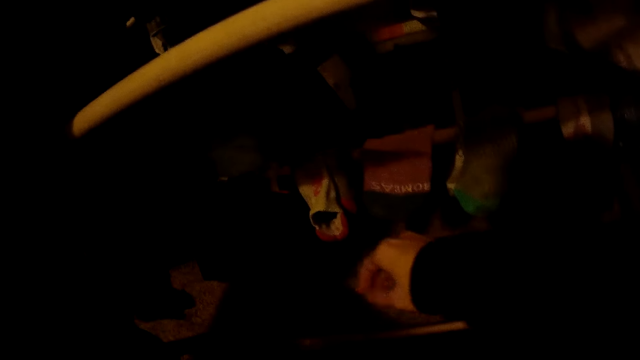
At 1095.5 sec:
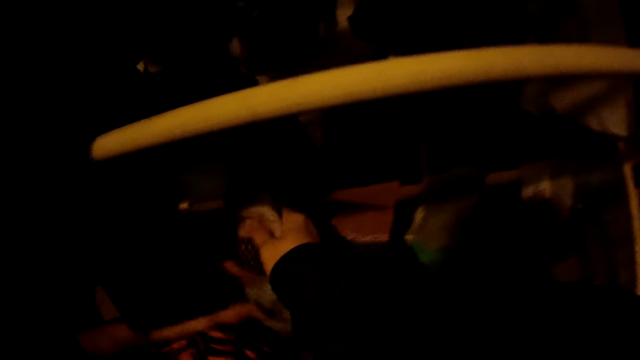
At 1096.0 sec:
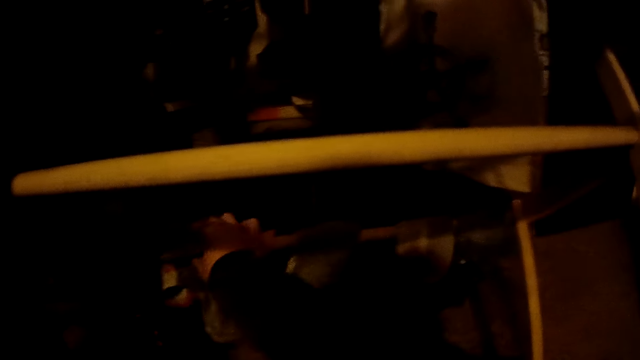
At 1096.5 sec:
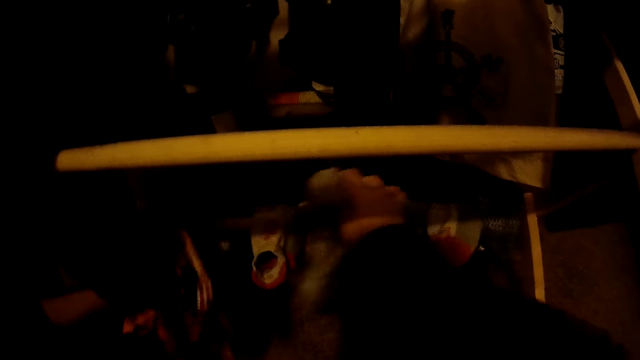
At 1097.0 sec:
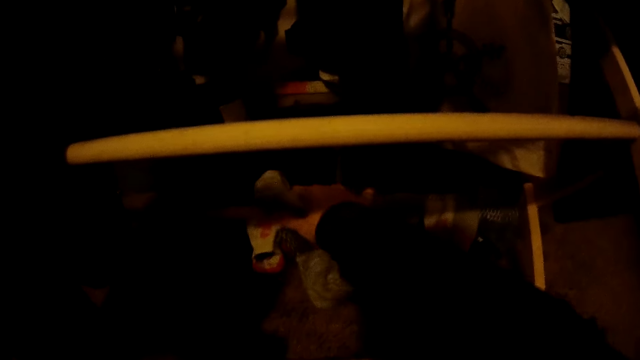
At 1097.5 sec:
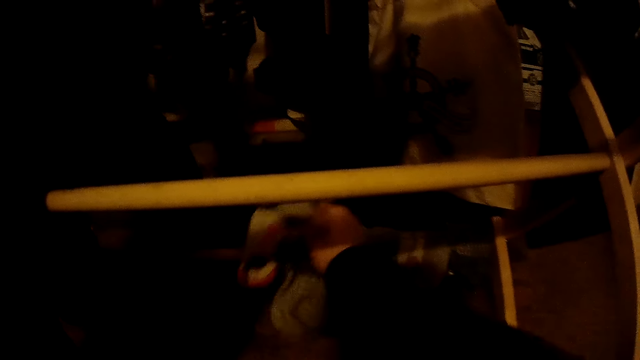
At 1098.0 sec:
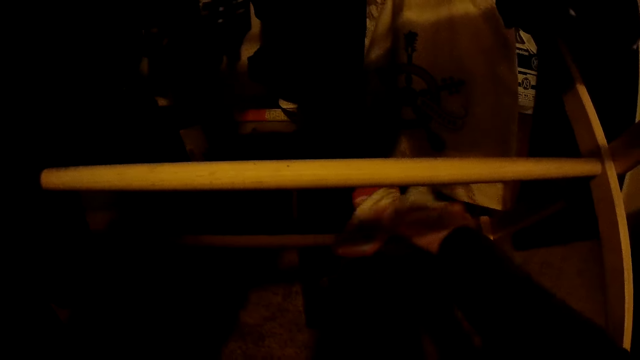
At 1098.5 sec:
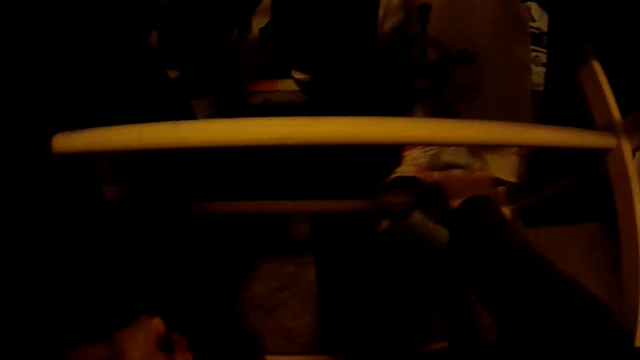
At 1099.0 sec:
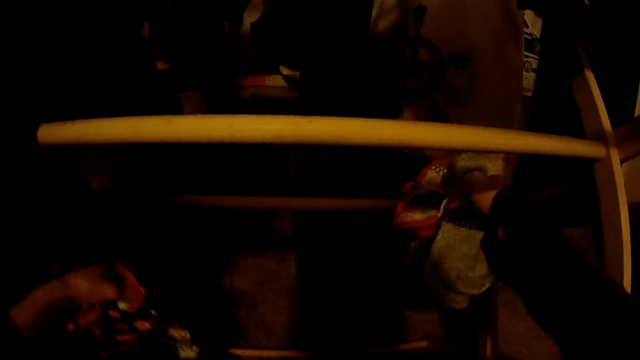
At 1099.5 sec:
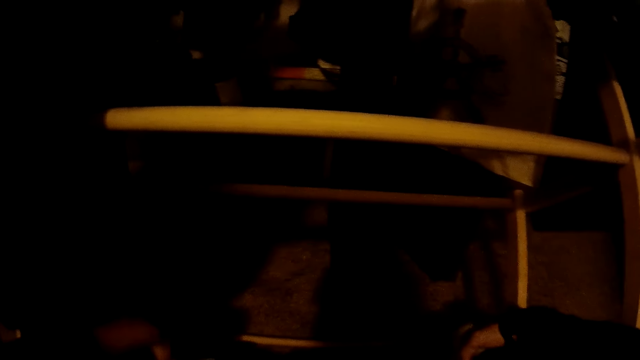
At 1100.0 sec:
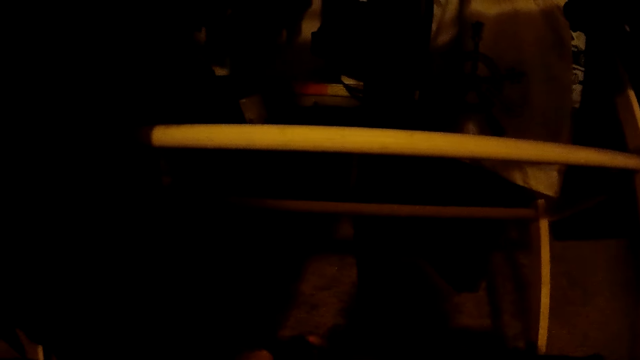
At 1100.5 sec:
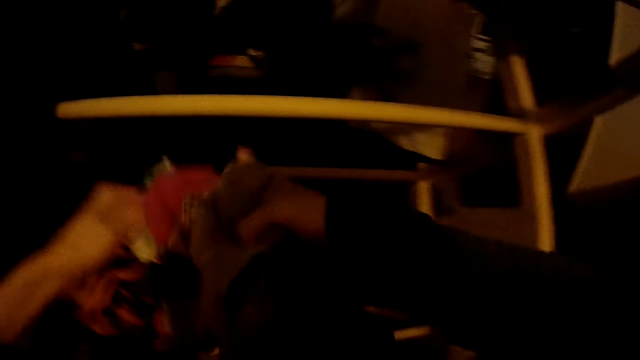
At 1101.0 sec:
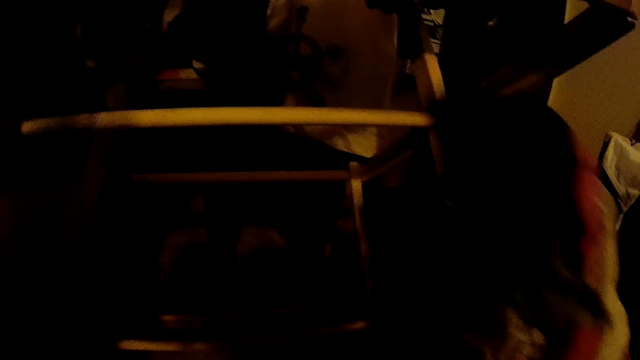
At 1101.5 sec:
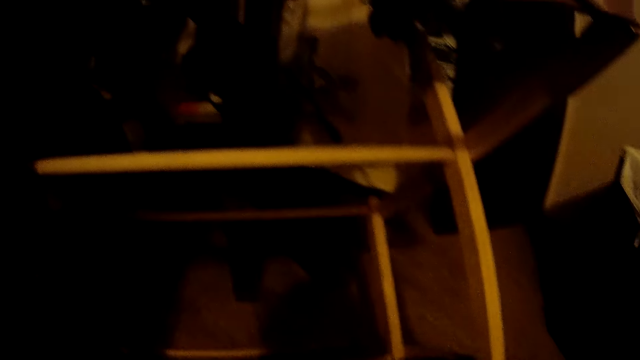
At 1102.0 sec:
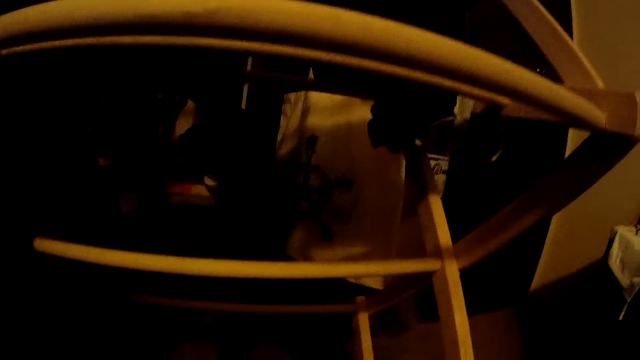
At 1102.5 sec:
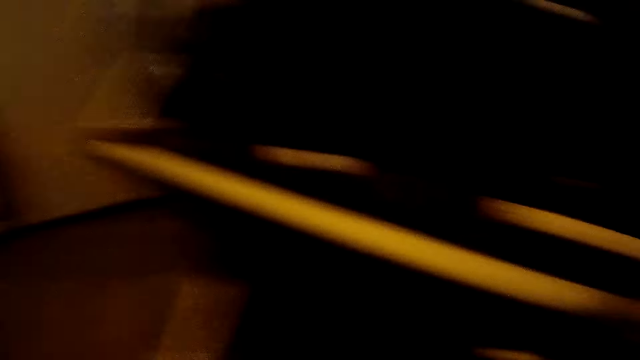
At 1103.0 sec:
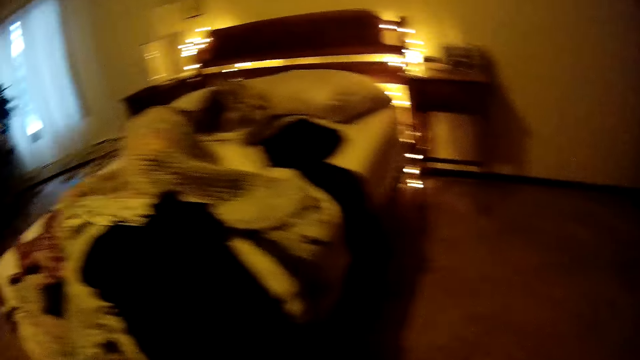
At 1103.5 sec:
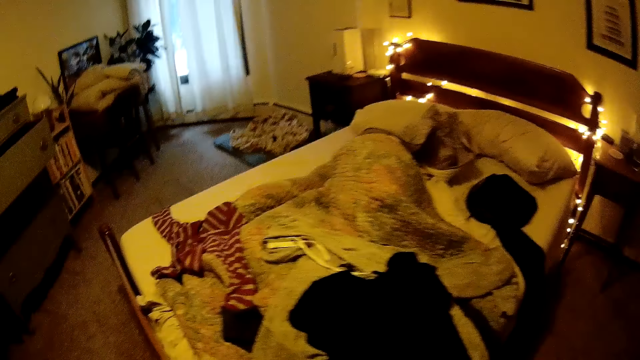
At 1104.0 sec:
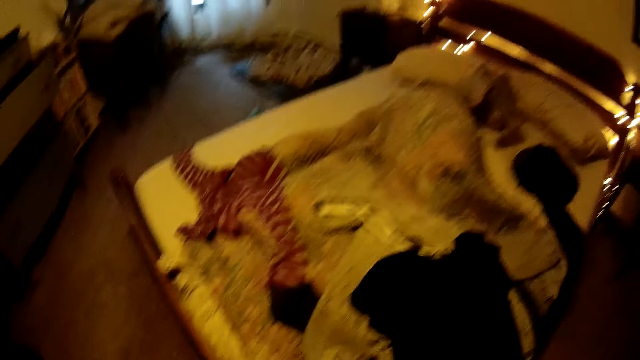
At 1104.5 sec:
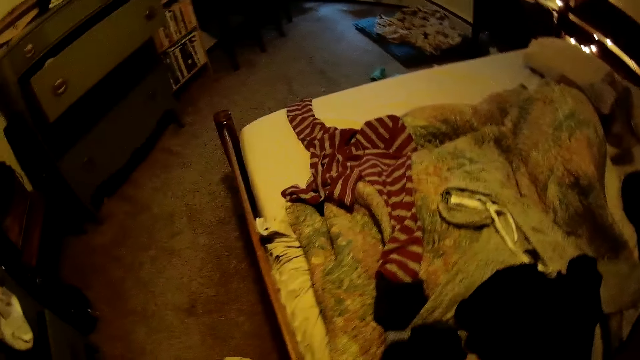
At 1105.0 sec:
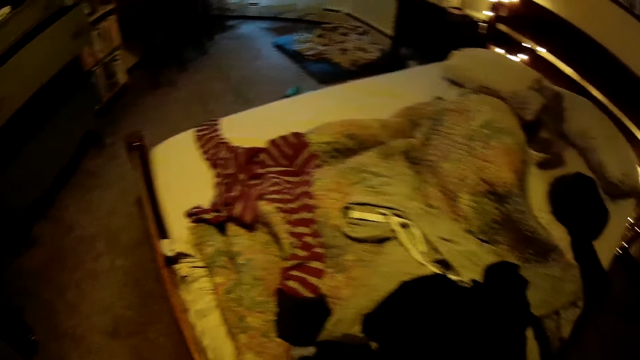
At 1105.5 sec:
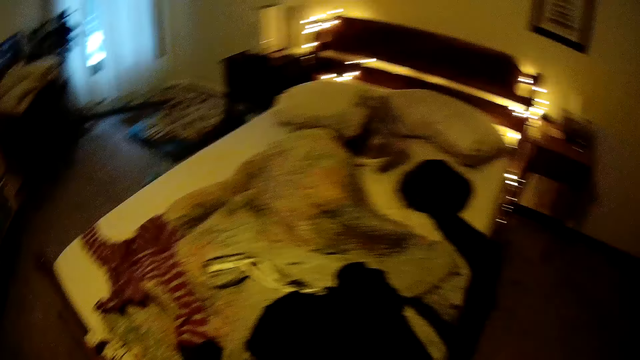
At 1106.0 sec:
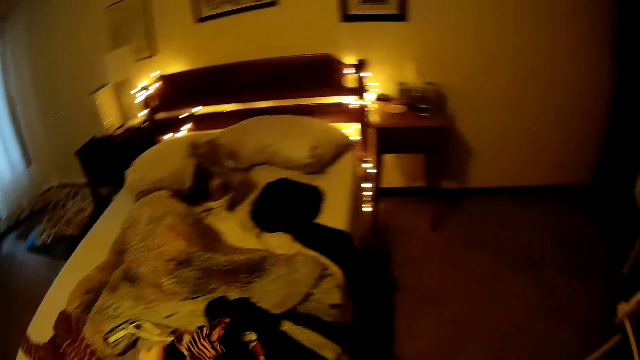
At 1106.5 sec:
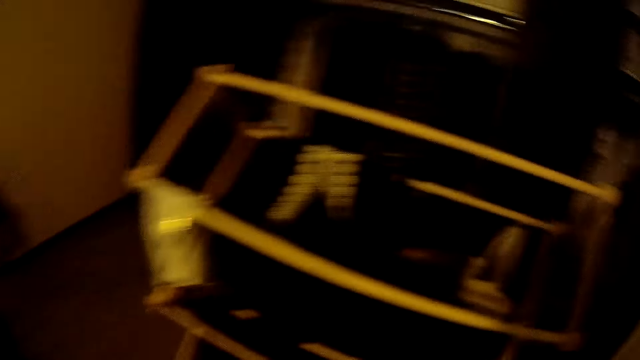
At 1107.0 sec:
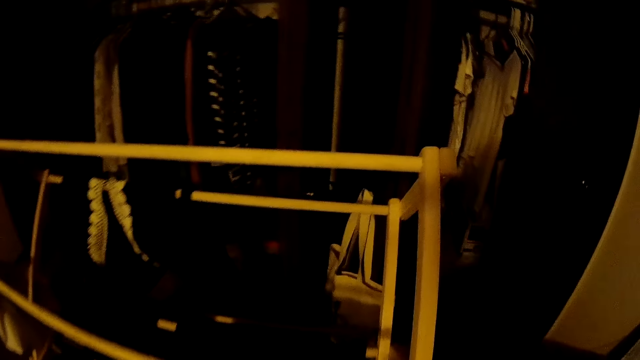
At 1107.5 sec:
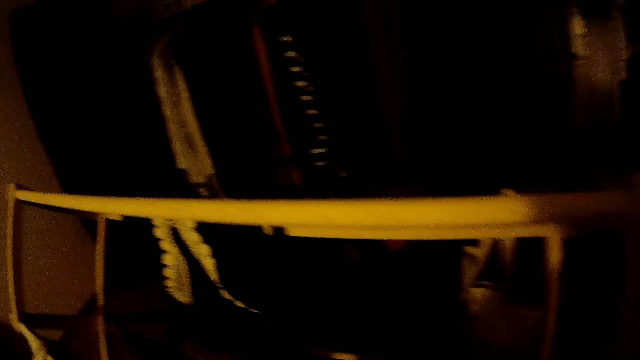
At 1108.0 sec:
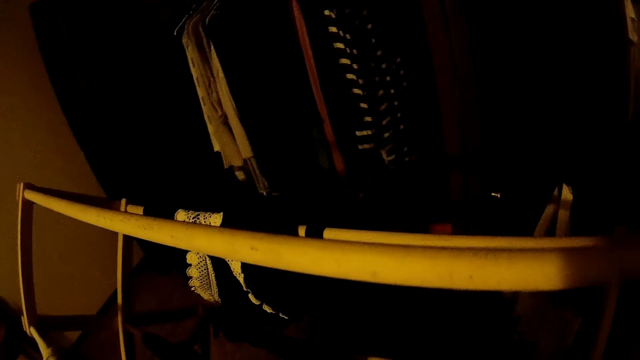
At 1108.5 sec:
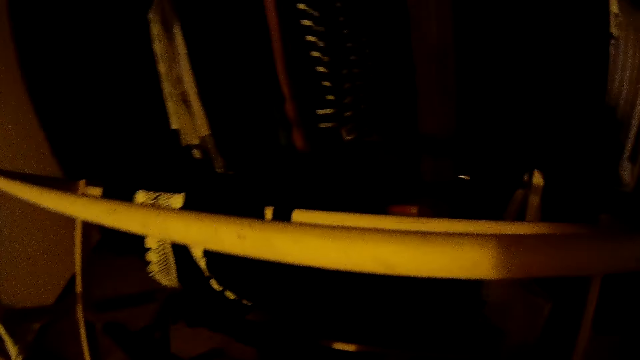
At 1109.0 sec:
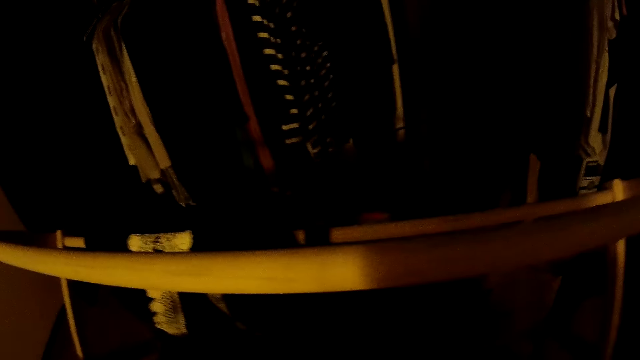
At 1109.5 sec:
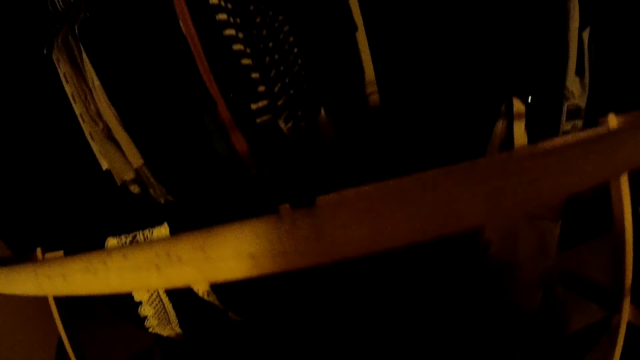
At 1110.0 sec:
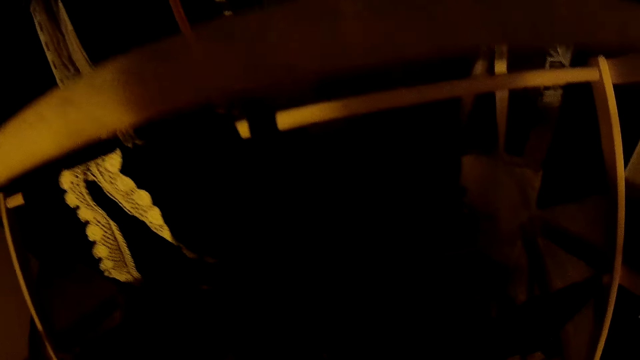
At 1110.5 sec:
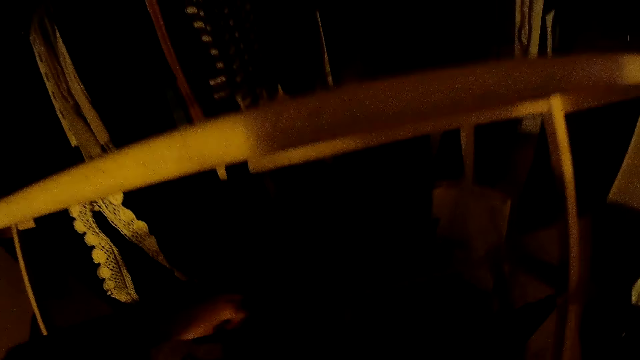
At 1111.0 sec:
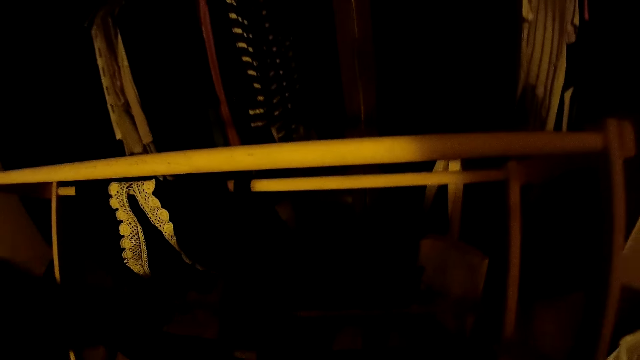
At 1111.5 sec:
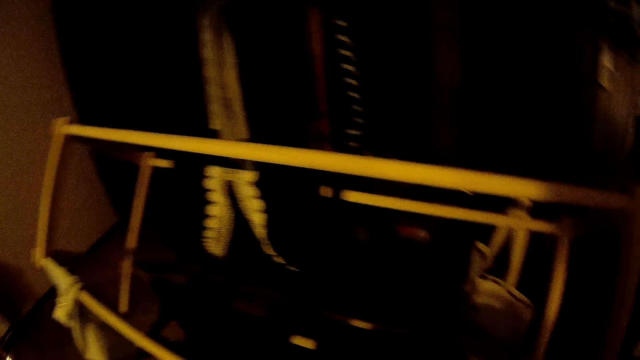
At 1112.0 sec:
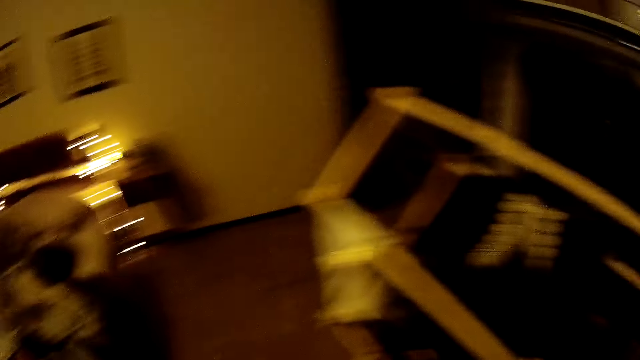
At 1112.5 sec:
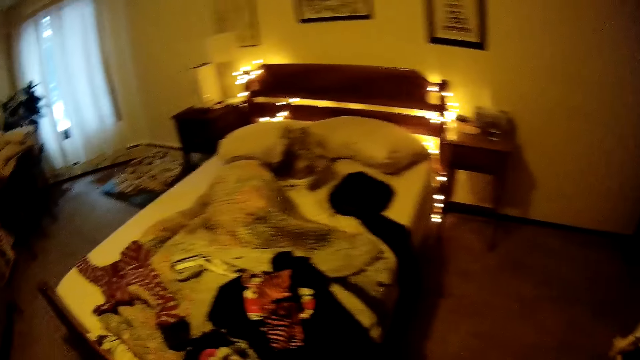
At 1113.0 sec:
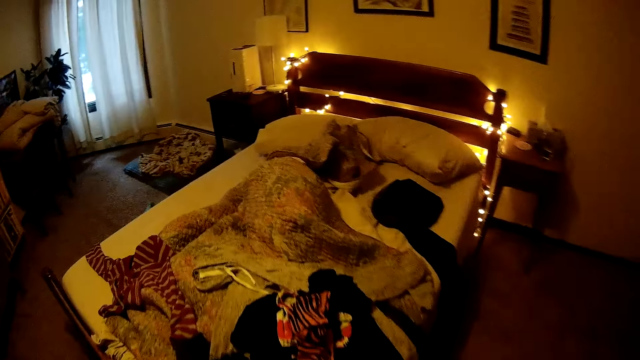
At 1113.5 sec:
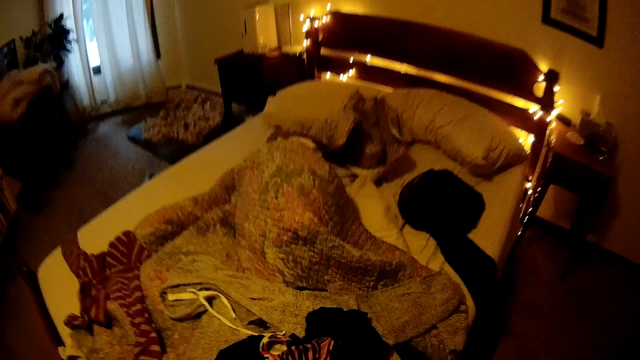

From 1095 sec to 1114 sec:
The camera wearer picks a sock from the hanger with her right hand. She picks a sock from the hanger with her left hand. She picks a sock from the hanger with her right hand. She picks pairs of socks from the hanger with both hands. She turns around the house, drops the socks on a bed, and turns around the house. She picks a black cloth from the hanger with her left hand. She turns around the house.

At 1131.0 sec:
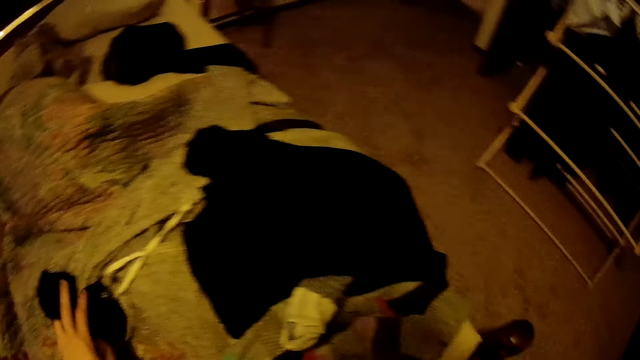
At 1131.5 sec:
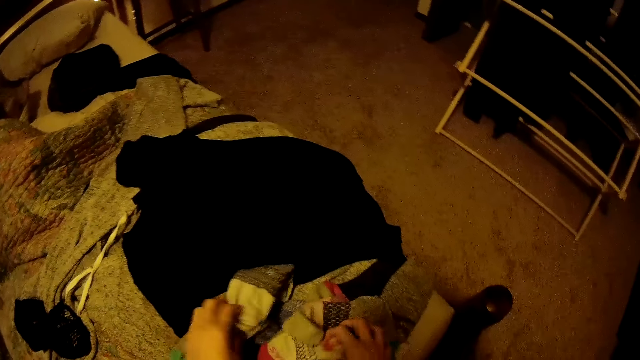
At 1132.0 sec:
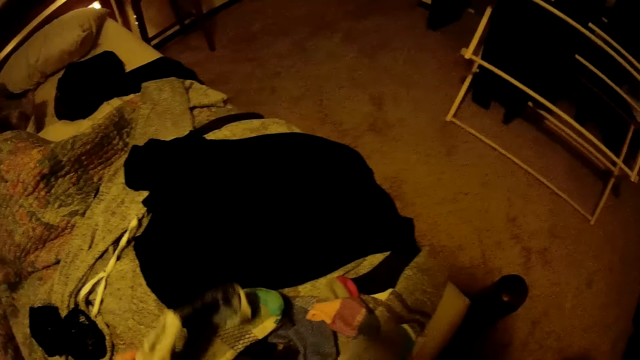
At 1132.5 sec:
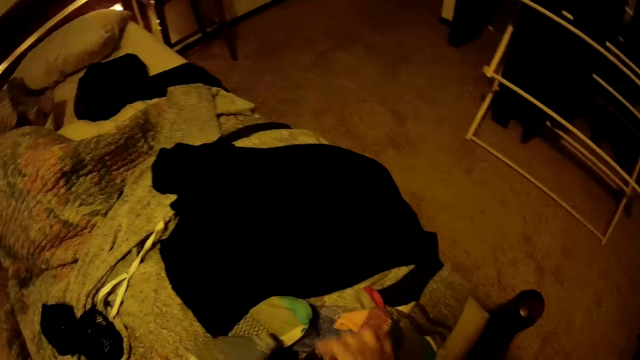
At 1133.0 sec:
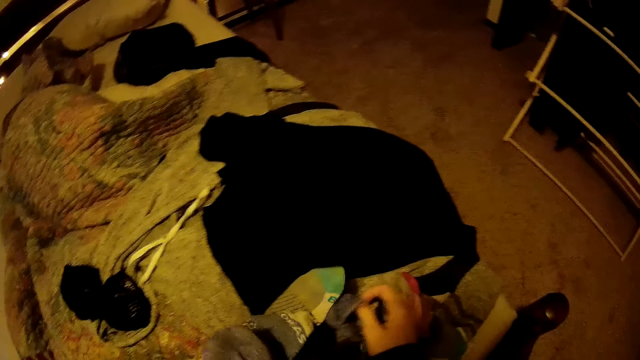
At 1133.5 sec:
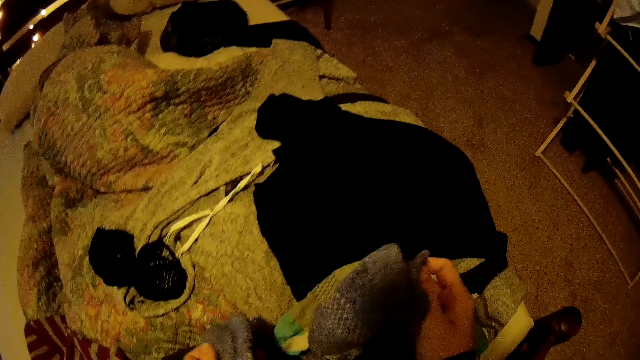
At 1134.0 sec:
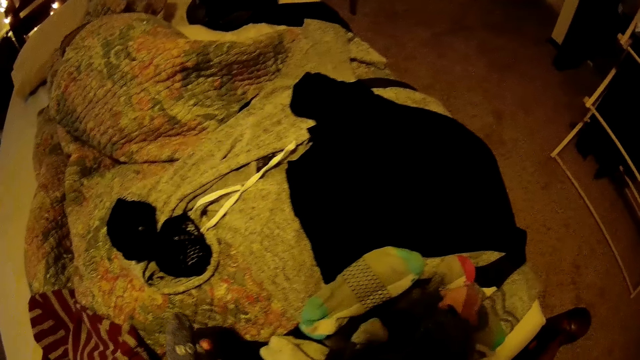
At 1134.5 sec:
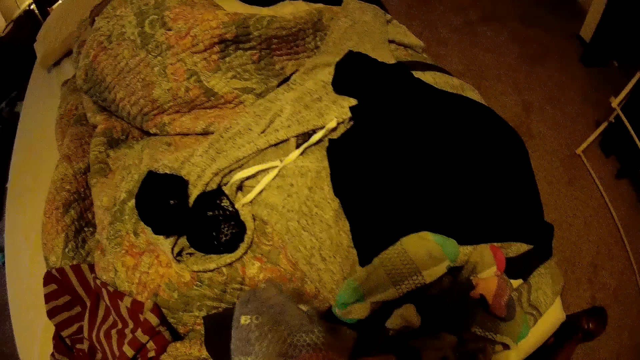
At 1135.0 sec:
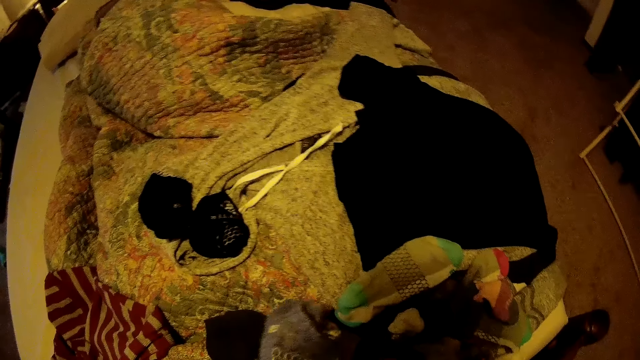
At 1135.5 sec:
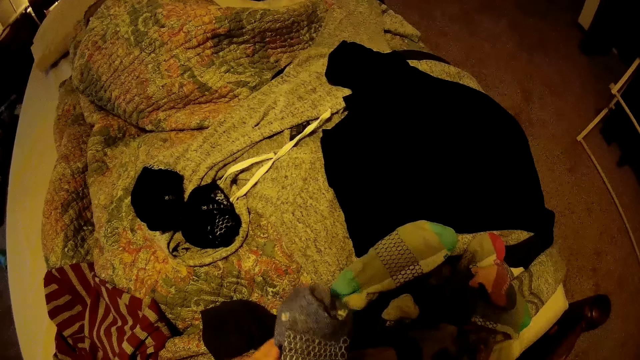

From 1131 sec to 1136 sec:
The camera wearer puts the socks on a bed. She picks a pair of socks from the bed with both hands. She picks a sock from the bed with her right hand. She drops the sock in her right hand on her left hand.
